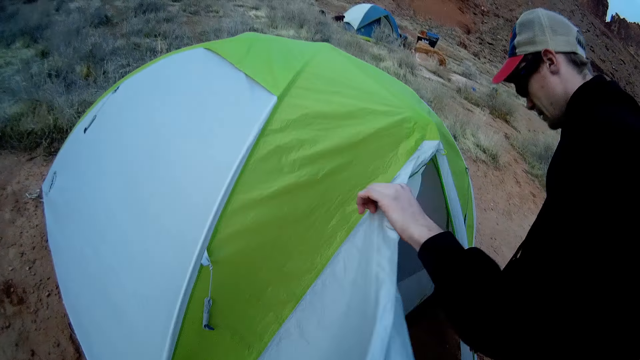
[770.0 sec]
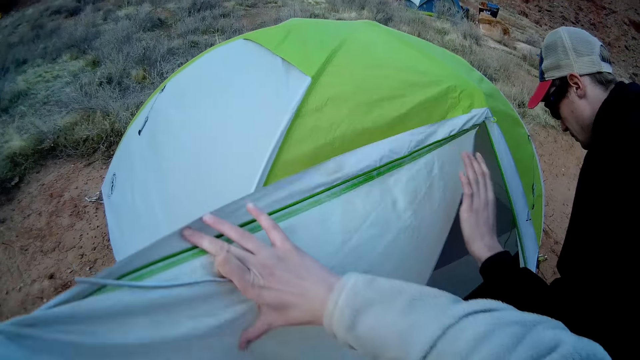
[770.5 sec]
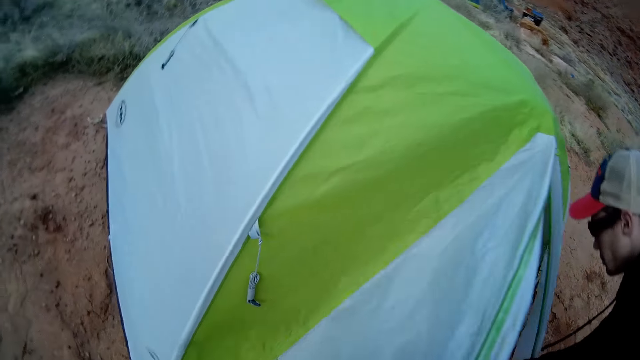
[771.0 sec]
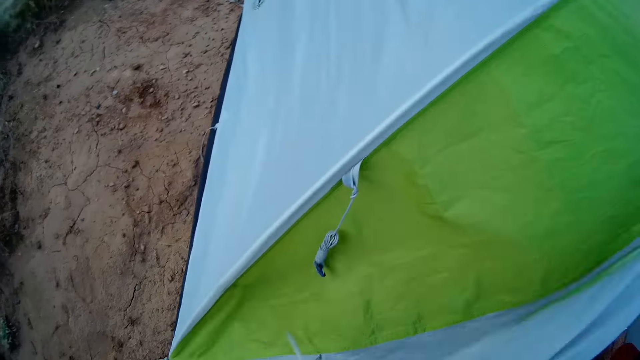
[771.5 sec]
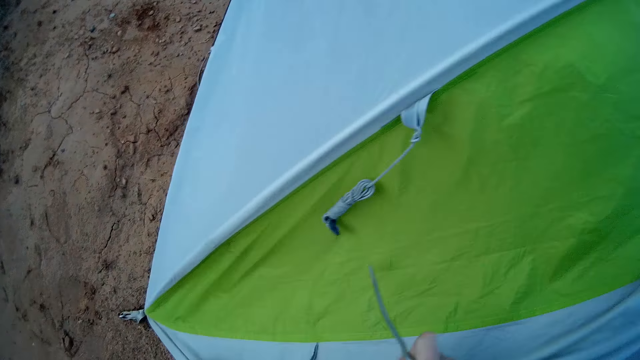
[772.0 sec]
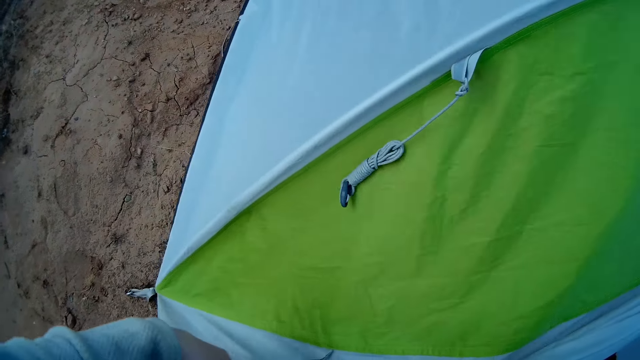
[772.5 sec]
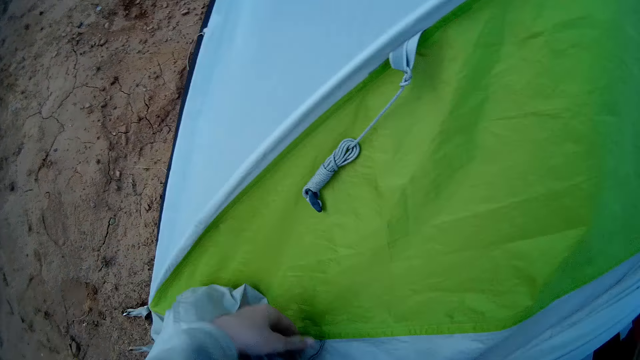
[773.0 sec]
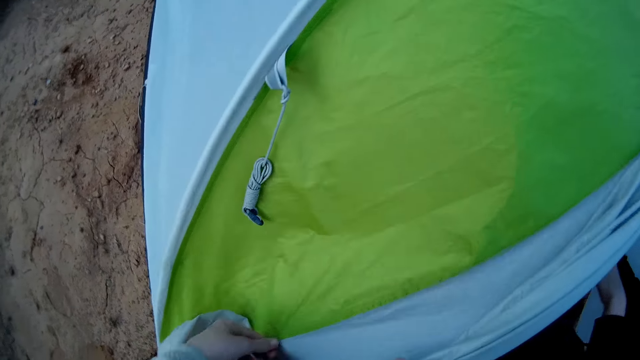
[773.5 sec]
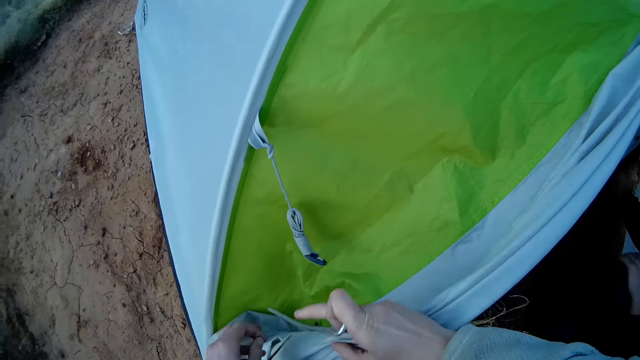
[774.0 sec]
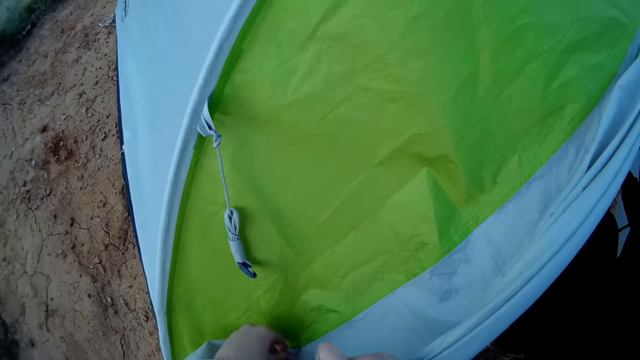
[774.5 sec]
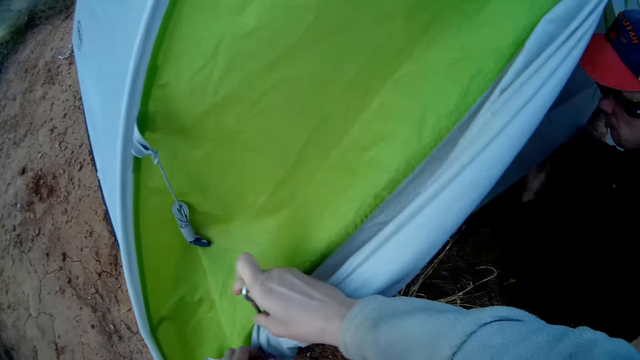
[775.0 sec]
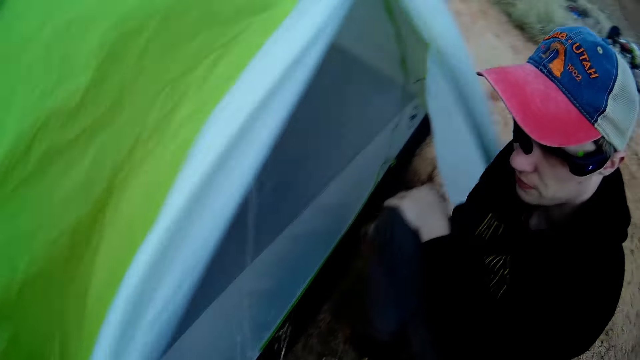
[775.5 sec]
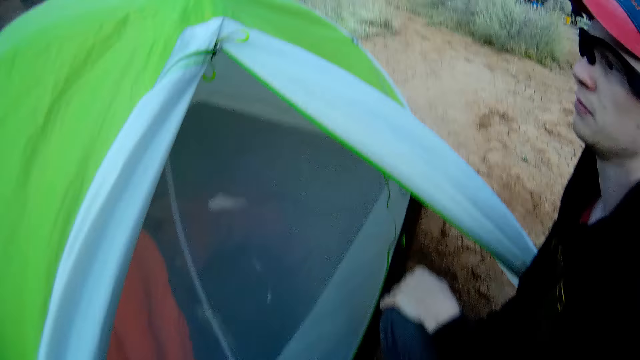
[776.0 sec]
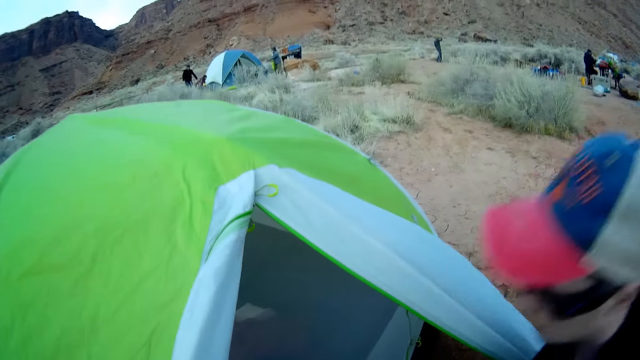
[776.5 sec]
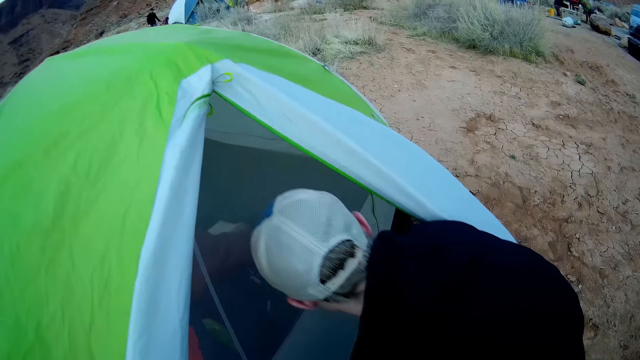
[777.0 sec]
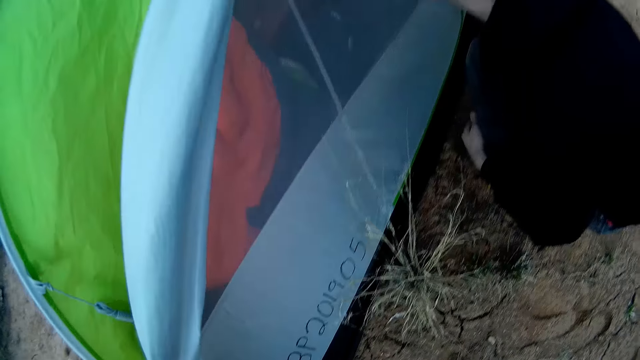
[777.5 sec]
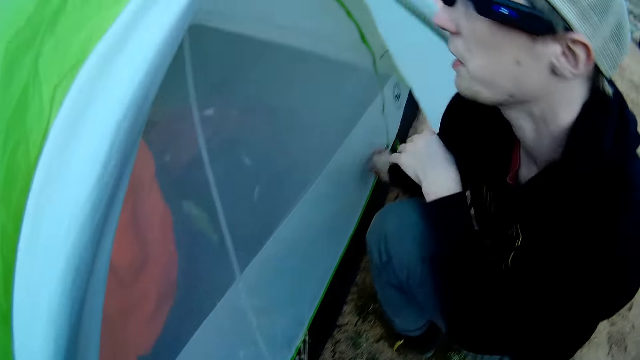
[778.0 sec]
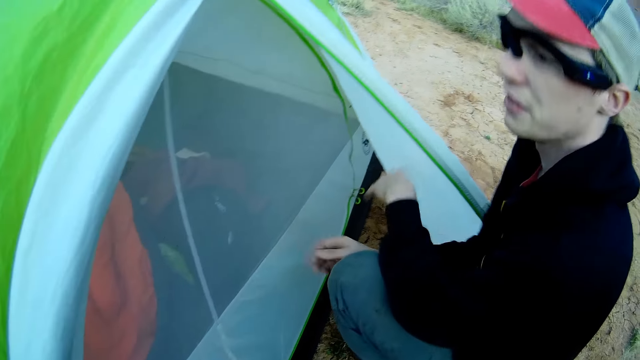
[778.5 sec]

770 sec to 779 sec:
The camera wearer adjusts a part of the camp tent with both hands. They open the camping tent.

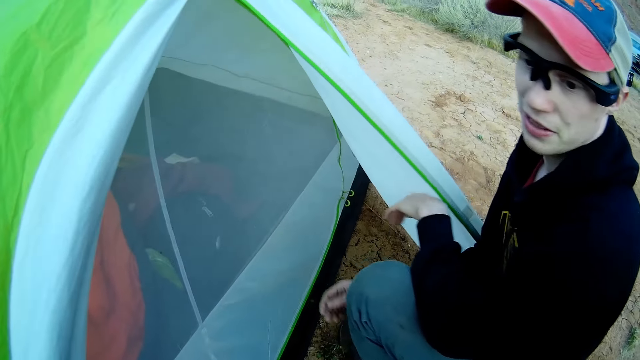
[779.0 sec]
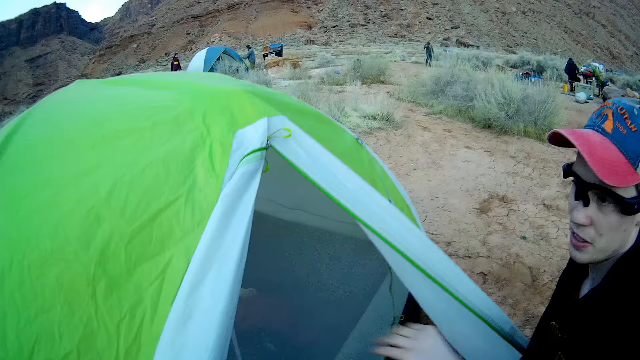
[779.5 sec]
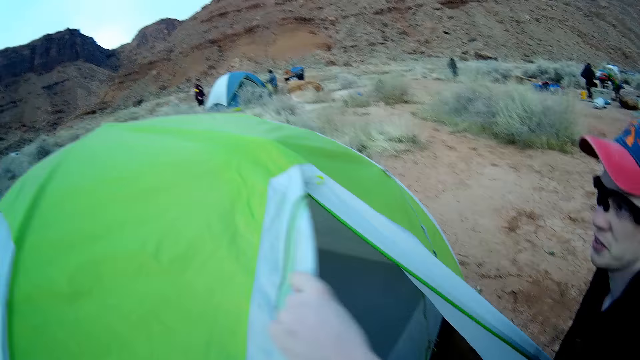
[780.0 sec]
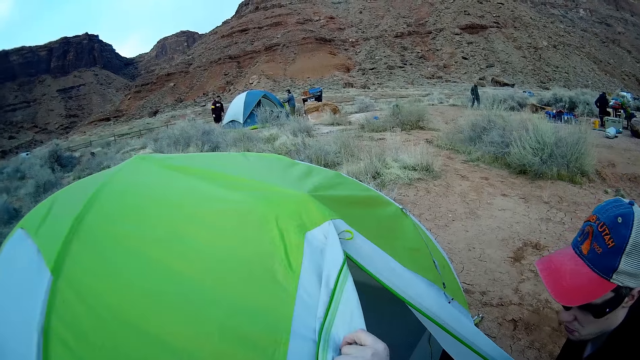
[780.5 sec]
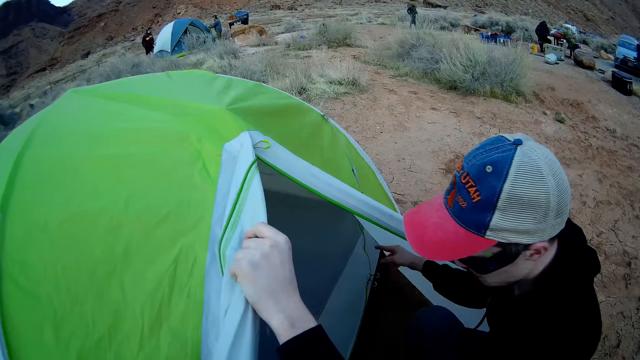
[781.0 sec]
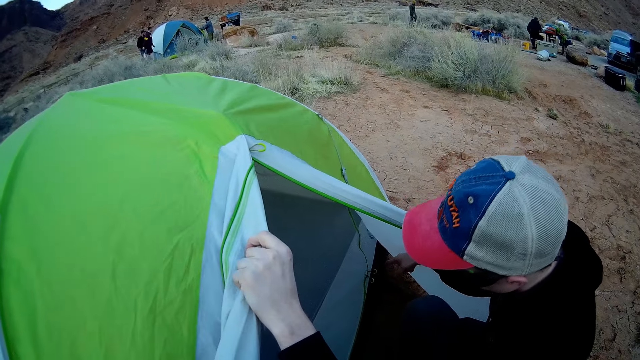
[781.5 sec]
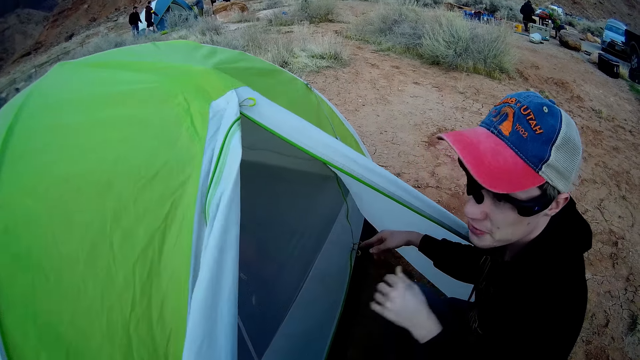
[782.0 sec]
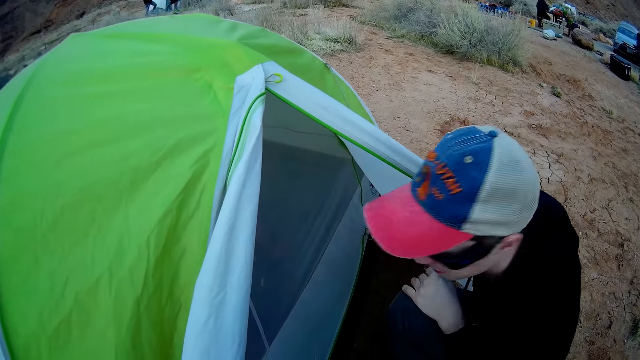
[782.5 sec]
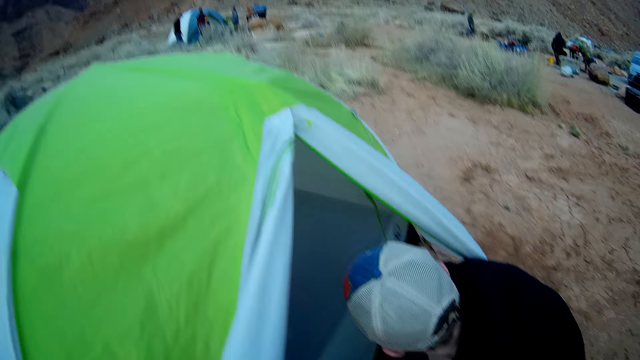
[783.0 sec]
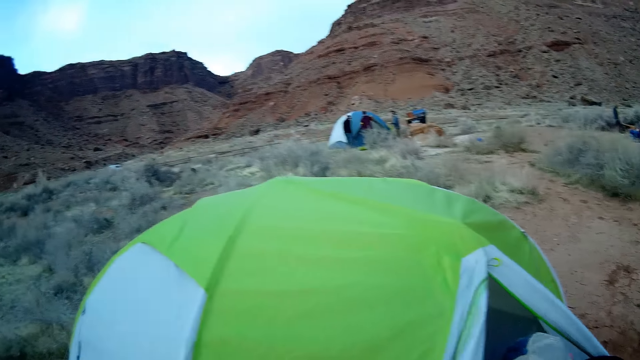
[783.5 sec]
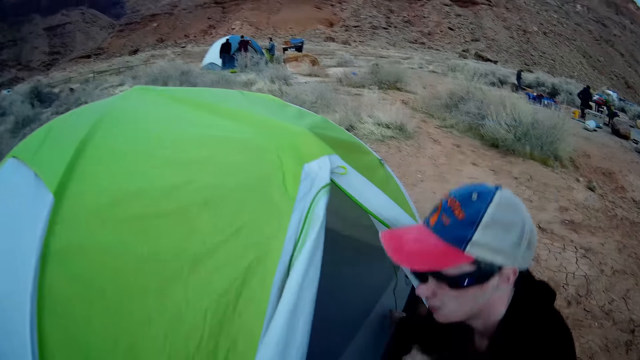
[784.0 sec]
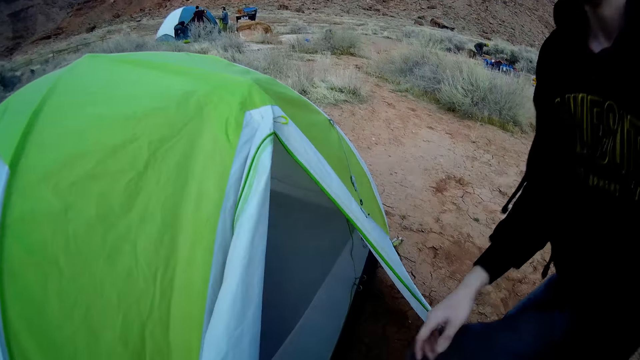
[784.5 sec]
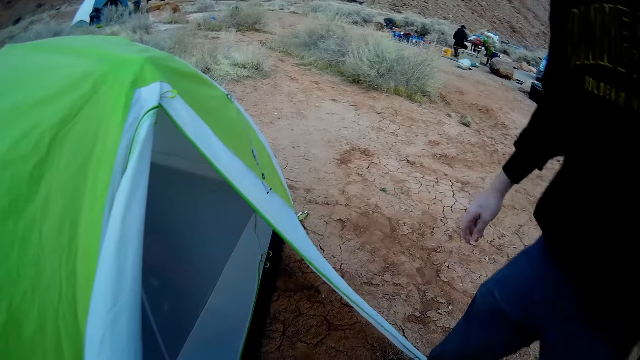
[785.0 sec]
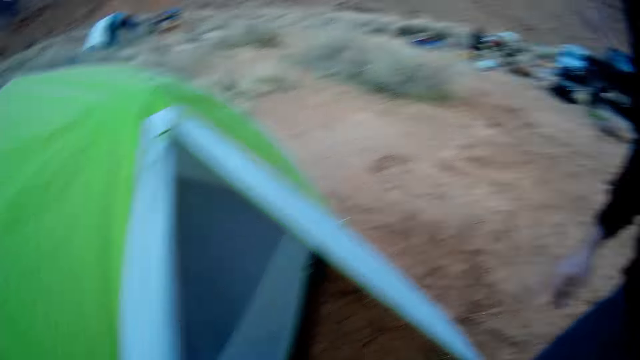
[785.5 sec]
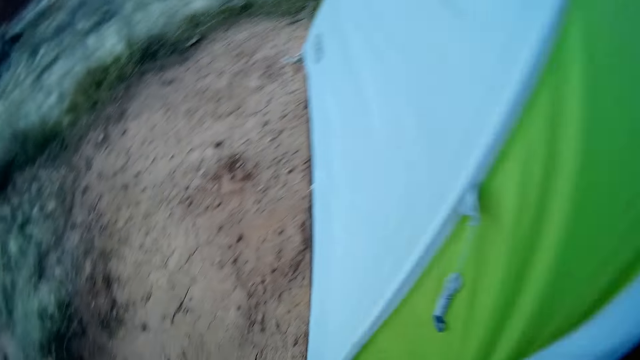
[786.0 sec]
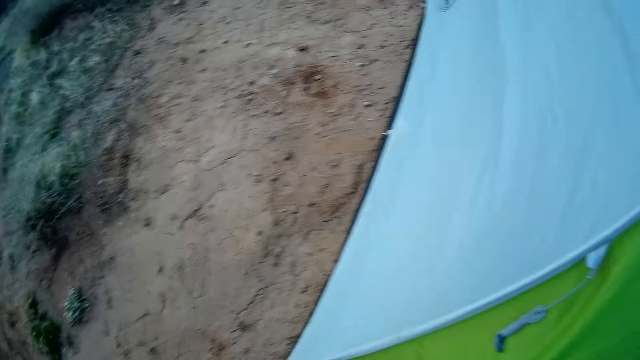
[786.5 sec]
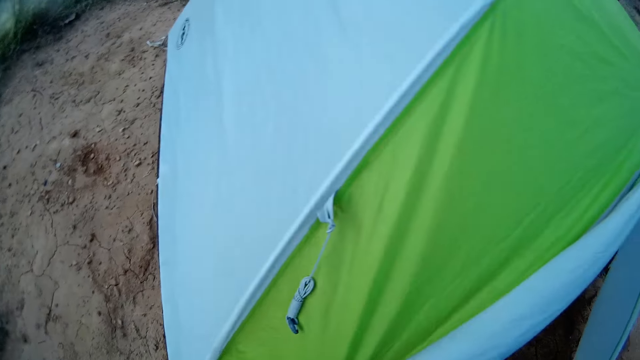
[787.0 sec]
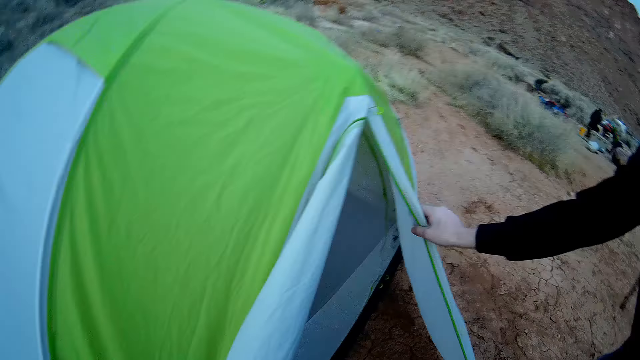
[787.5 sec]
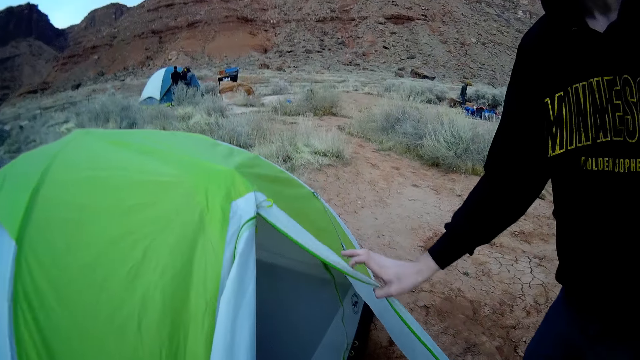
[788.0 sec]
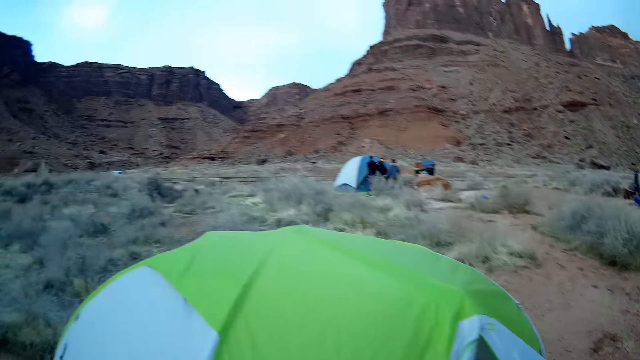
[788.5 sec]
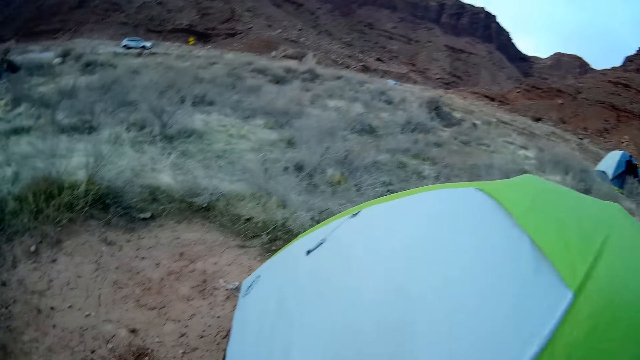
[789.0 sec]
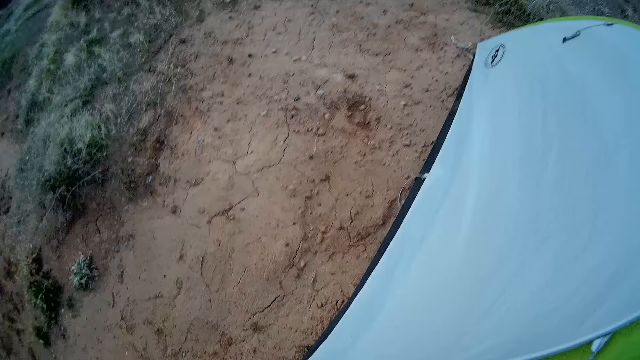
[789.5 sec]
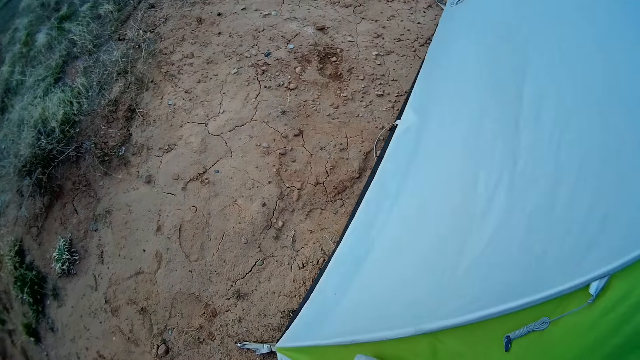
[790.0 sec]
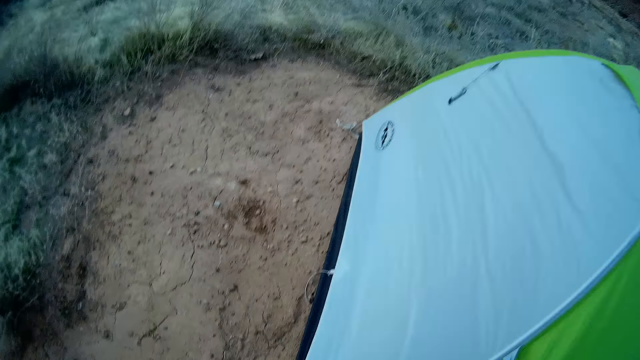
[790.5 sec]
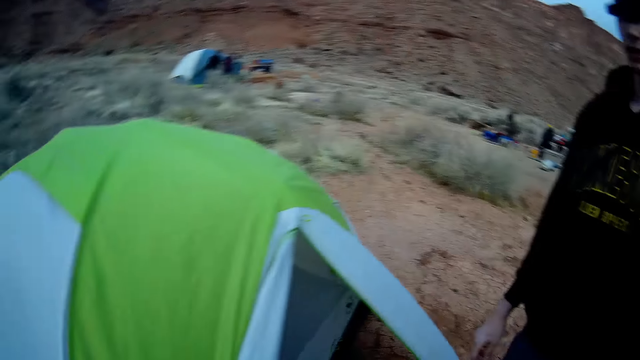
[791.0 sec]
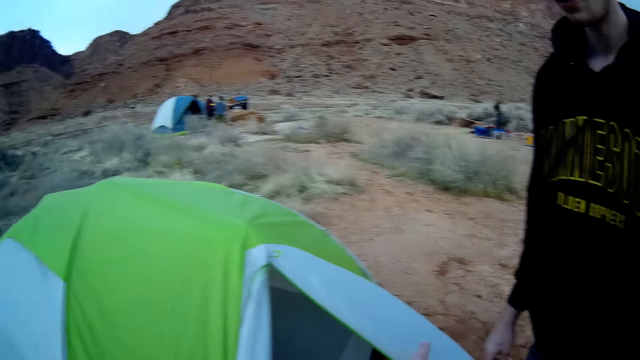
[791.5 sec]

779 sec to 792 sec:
The camera wearer converses with a man. He stands outside the camping tent. He converses with the man. He makes a step. He makes a hand gesture with his left hand.
